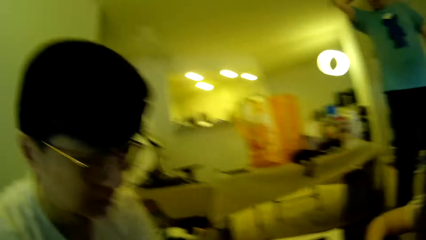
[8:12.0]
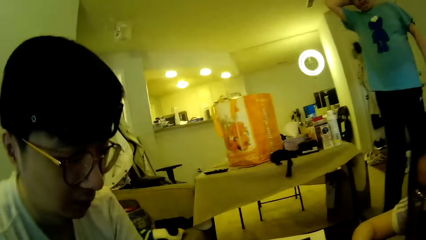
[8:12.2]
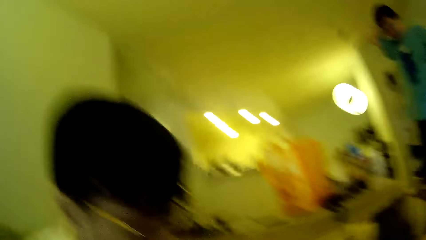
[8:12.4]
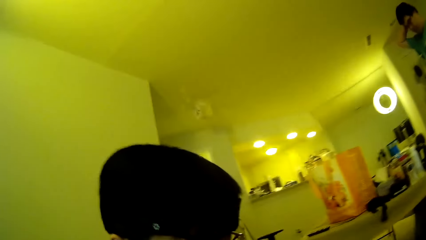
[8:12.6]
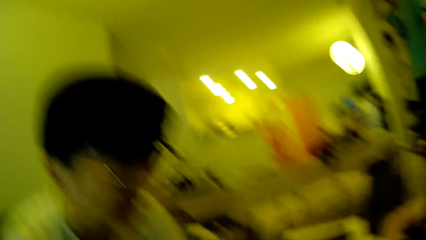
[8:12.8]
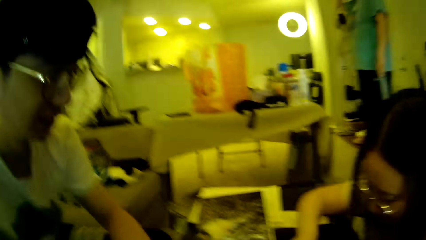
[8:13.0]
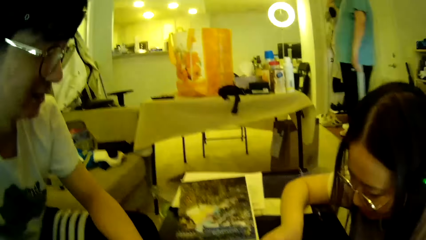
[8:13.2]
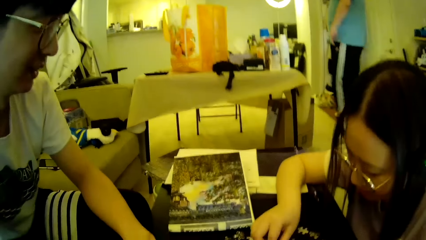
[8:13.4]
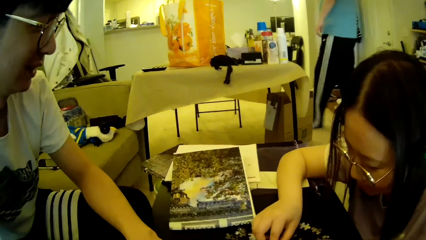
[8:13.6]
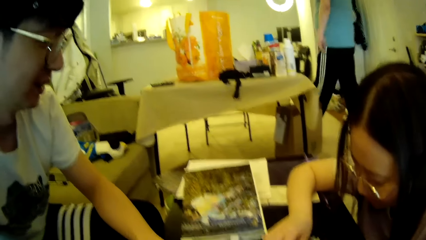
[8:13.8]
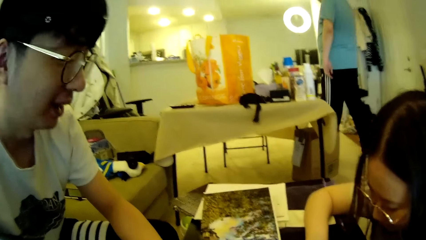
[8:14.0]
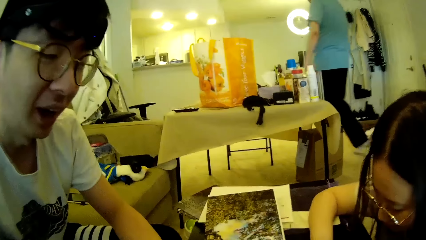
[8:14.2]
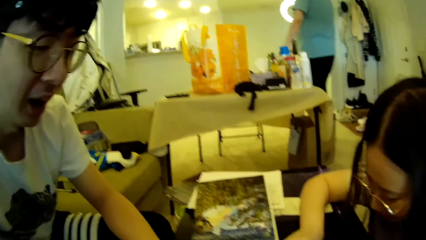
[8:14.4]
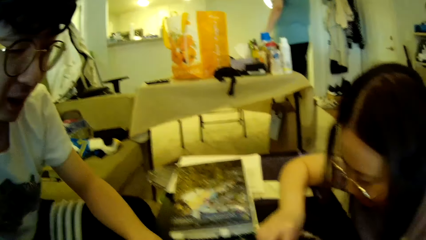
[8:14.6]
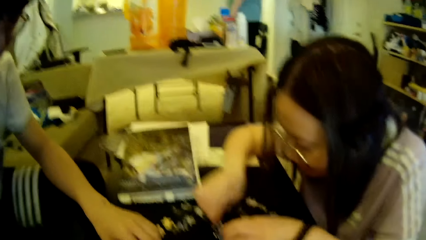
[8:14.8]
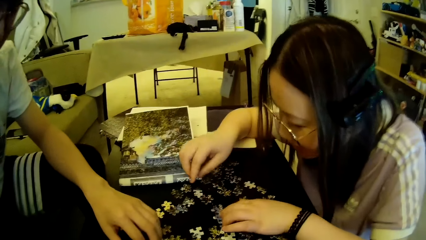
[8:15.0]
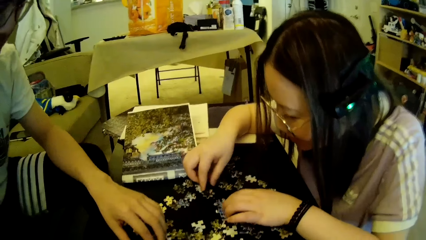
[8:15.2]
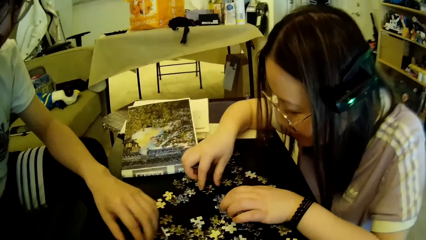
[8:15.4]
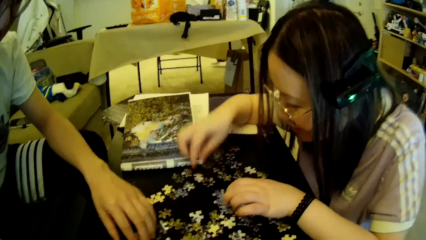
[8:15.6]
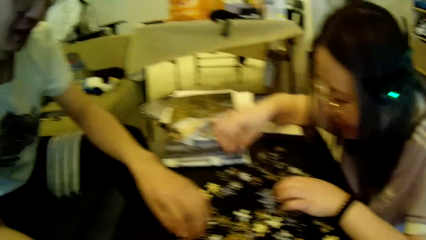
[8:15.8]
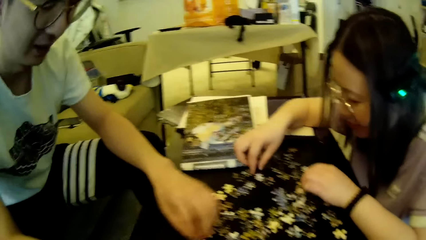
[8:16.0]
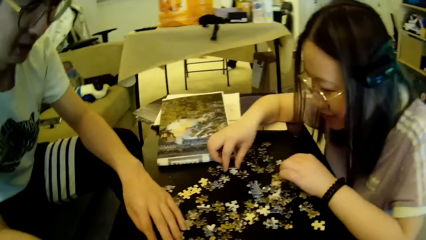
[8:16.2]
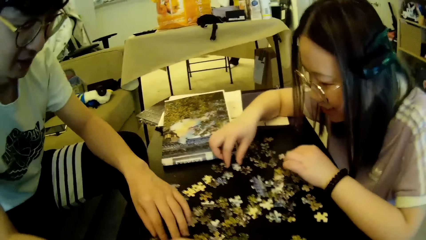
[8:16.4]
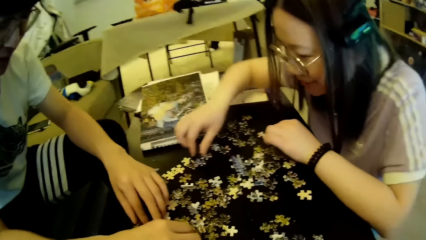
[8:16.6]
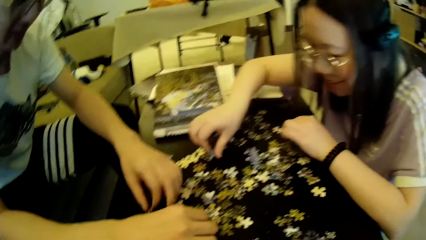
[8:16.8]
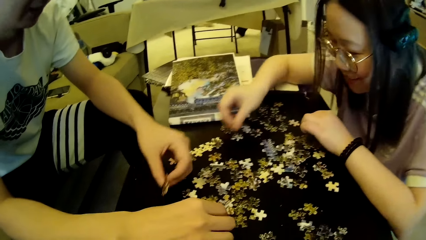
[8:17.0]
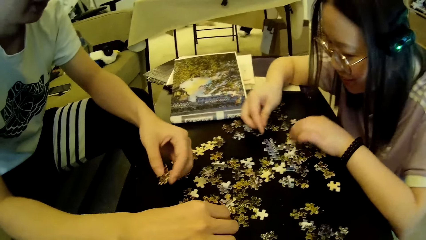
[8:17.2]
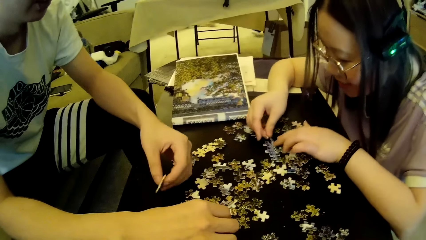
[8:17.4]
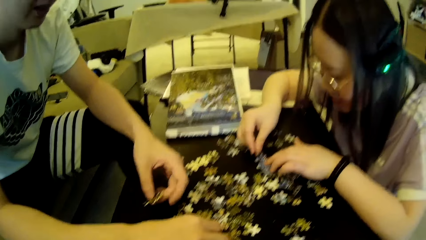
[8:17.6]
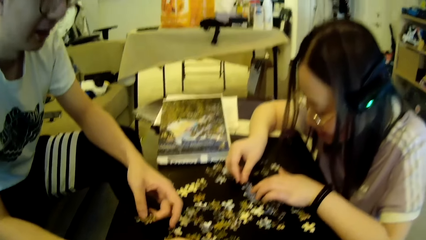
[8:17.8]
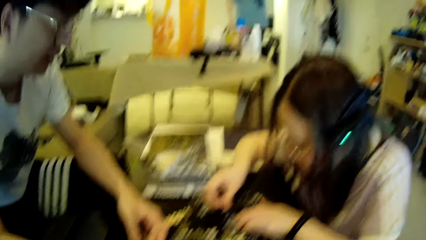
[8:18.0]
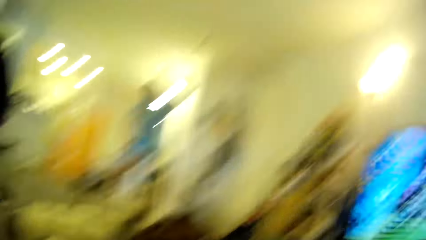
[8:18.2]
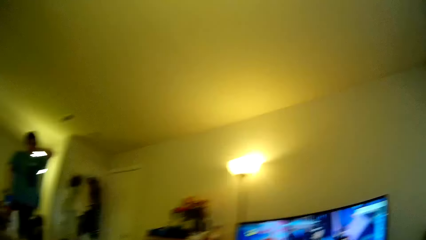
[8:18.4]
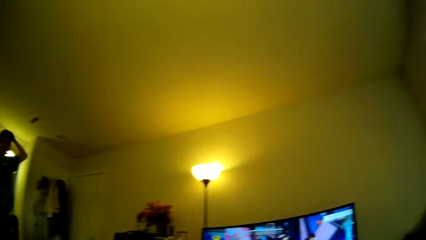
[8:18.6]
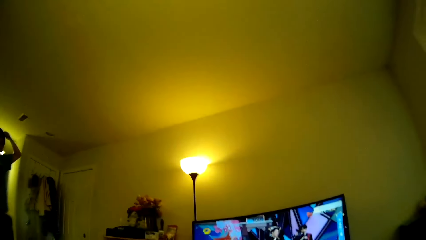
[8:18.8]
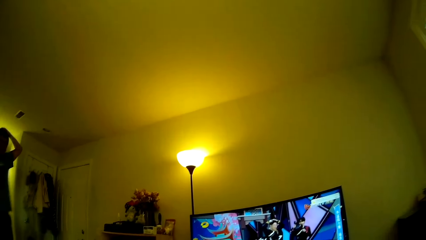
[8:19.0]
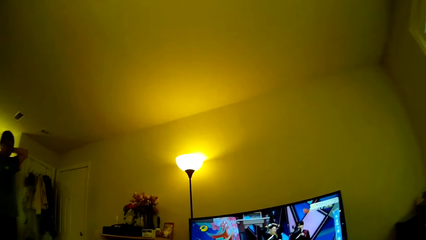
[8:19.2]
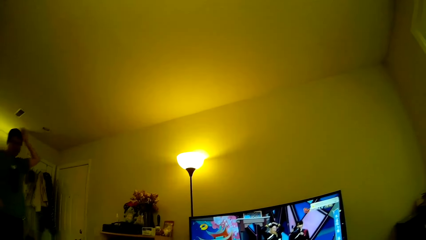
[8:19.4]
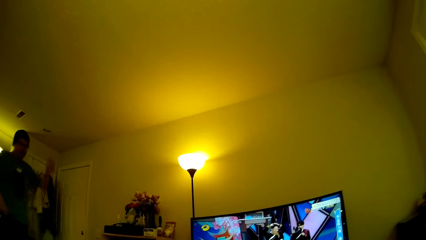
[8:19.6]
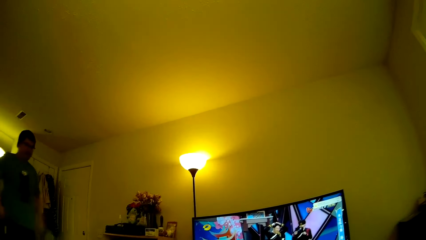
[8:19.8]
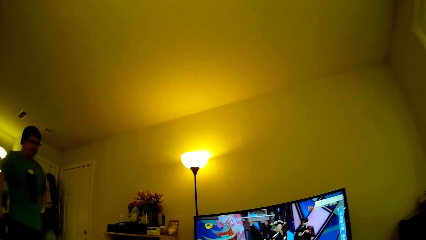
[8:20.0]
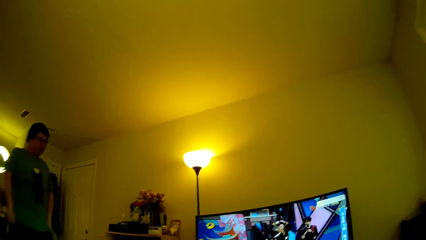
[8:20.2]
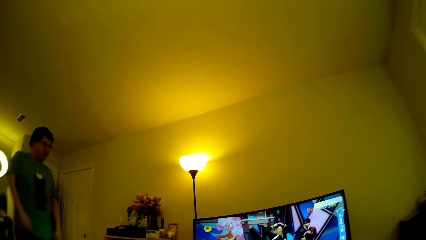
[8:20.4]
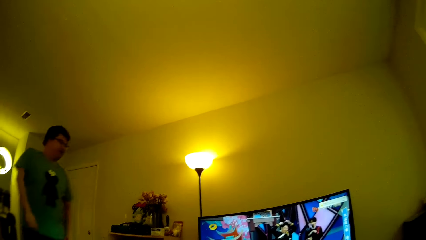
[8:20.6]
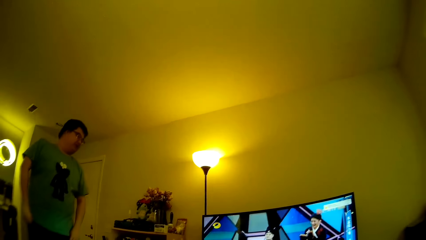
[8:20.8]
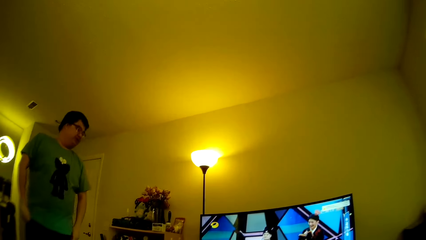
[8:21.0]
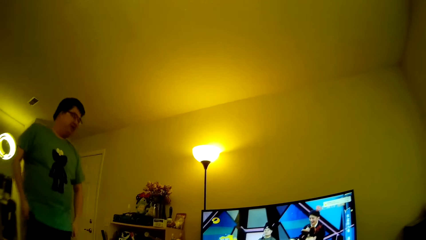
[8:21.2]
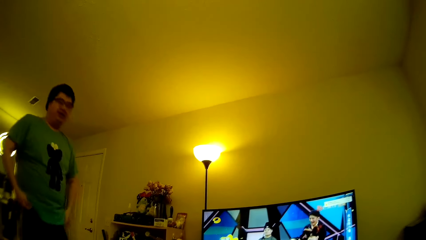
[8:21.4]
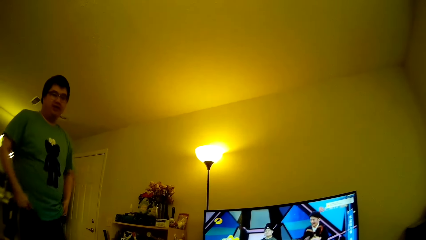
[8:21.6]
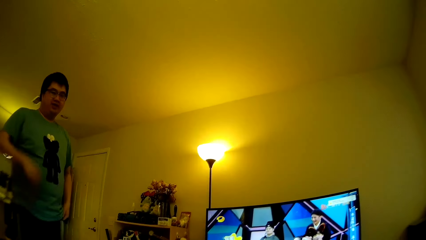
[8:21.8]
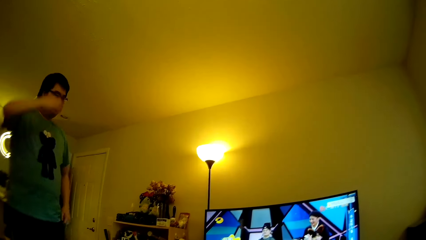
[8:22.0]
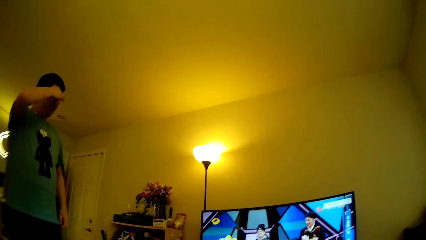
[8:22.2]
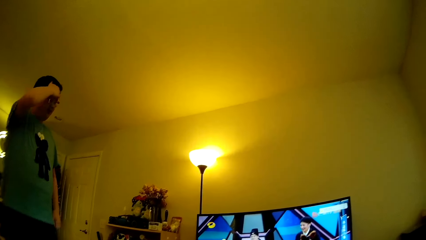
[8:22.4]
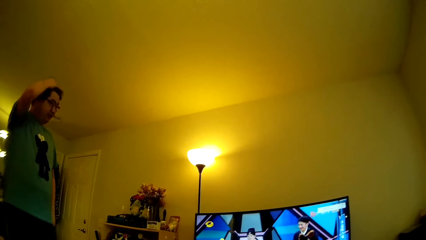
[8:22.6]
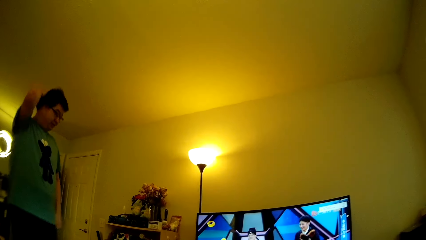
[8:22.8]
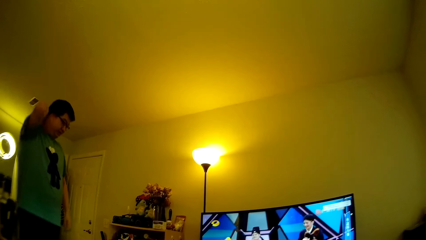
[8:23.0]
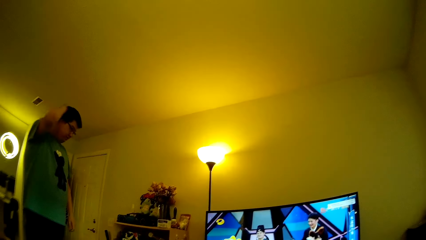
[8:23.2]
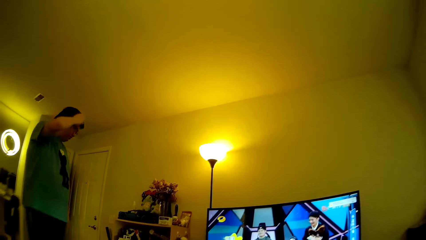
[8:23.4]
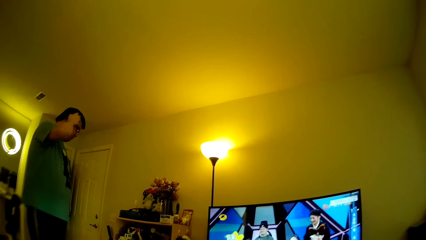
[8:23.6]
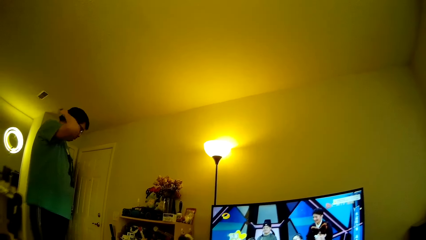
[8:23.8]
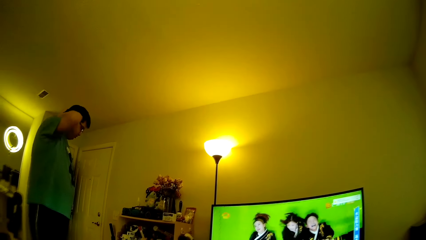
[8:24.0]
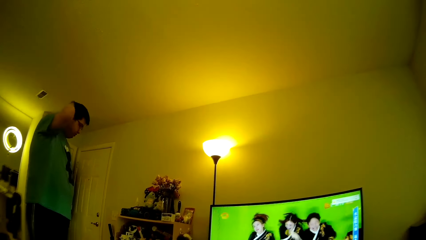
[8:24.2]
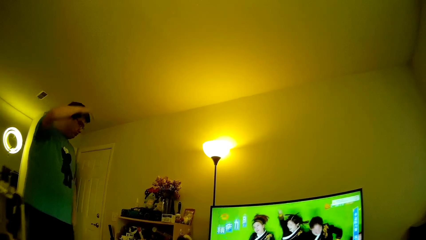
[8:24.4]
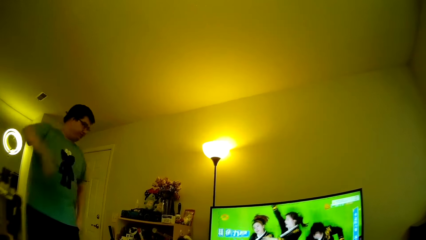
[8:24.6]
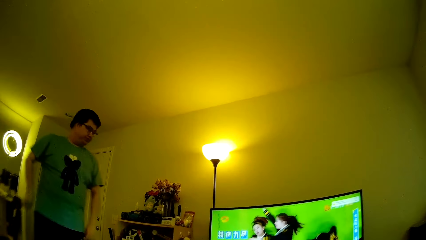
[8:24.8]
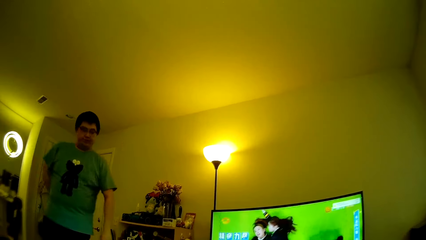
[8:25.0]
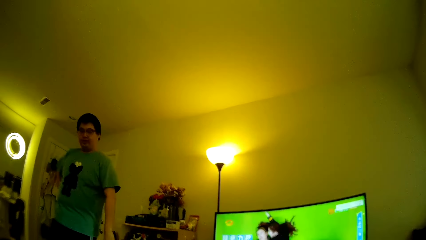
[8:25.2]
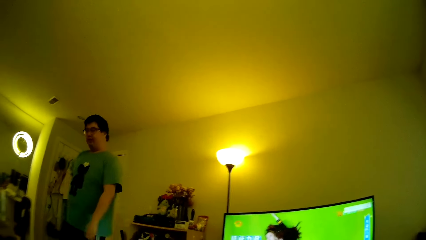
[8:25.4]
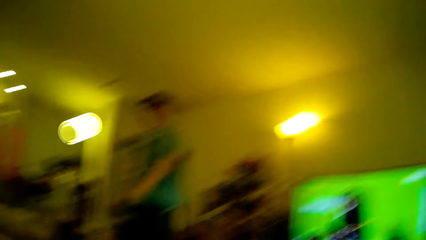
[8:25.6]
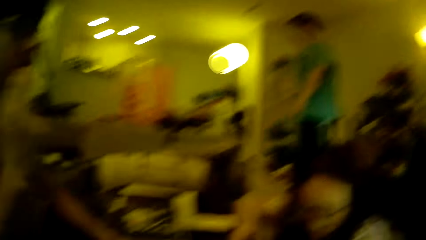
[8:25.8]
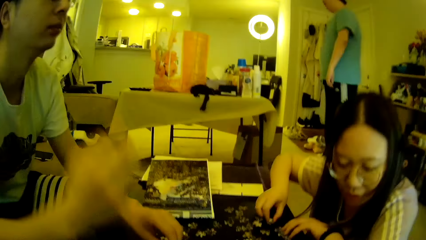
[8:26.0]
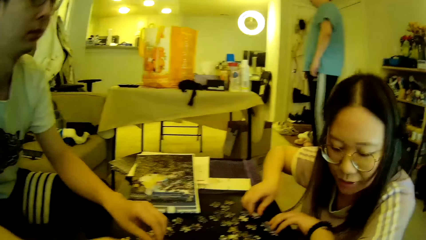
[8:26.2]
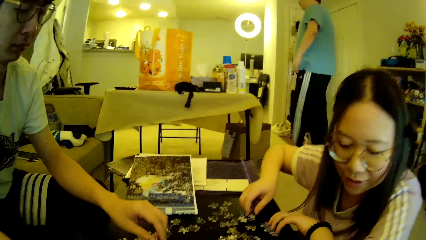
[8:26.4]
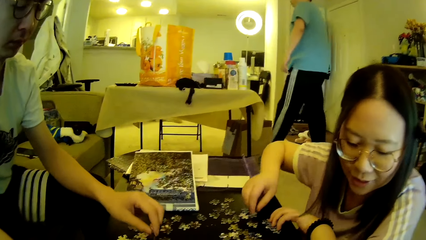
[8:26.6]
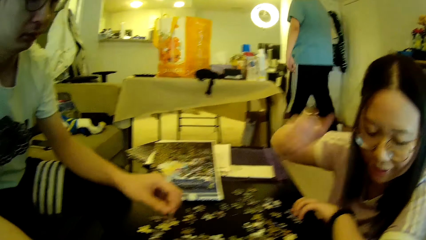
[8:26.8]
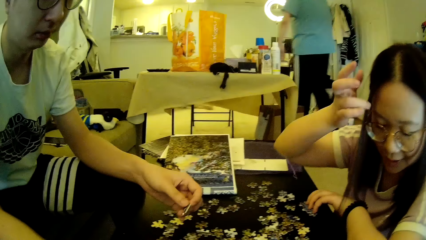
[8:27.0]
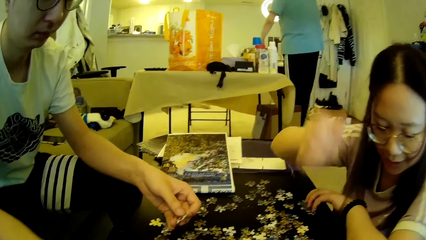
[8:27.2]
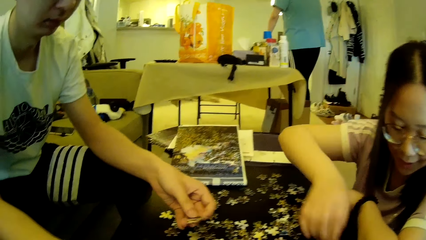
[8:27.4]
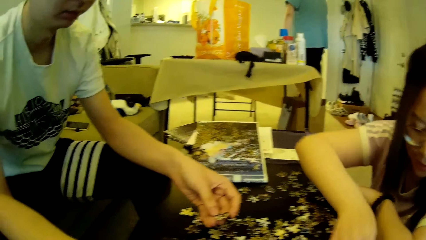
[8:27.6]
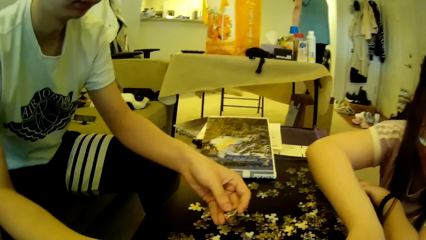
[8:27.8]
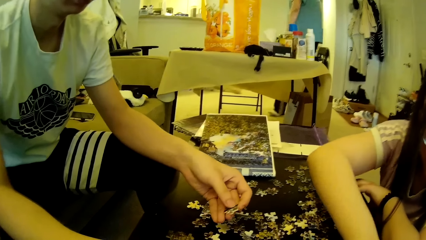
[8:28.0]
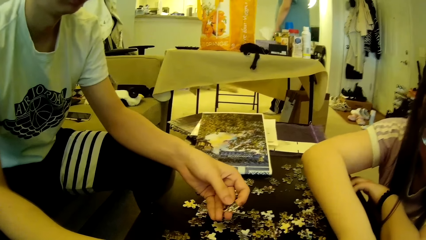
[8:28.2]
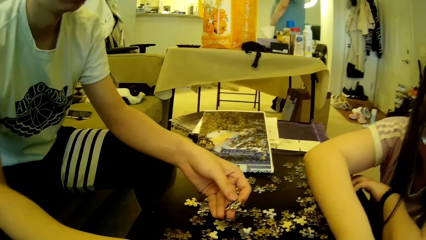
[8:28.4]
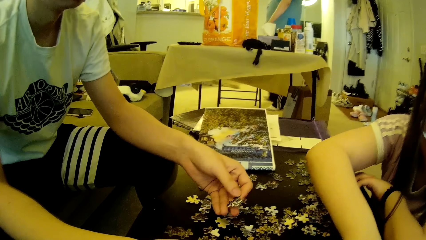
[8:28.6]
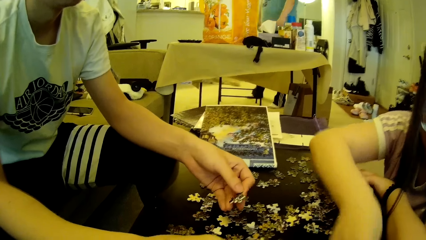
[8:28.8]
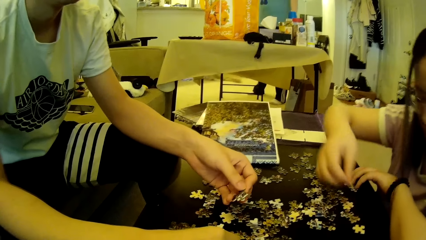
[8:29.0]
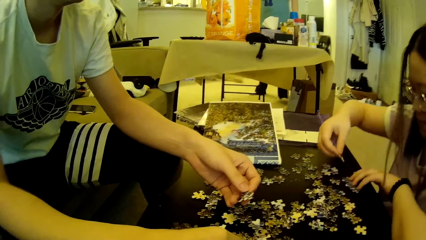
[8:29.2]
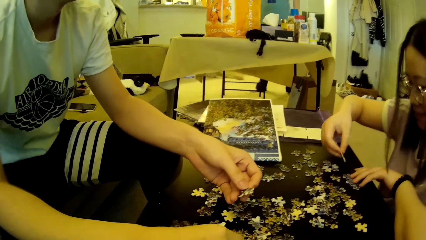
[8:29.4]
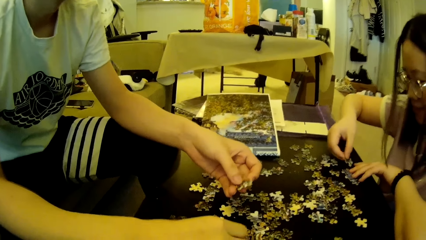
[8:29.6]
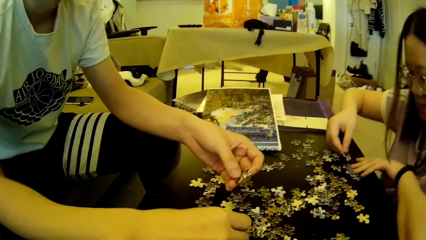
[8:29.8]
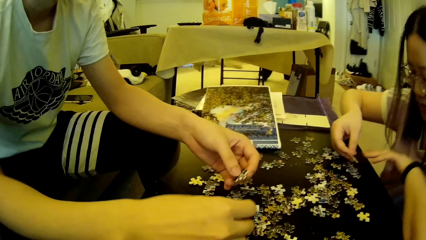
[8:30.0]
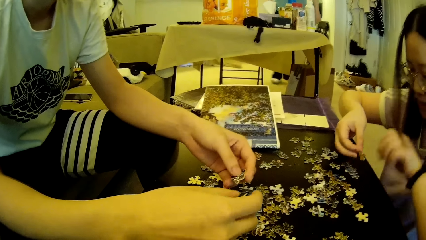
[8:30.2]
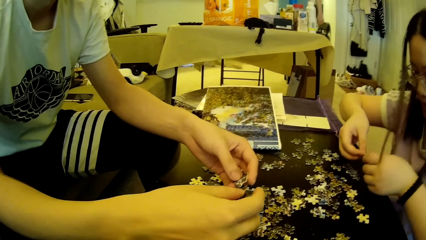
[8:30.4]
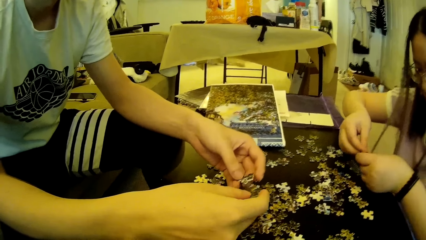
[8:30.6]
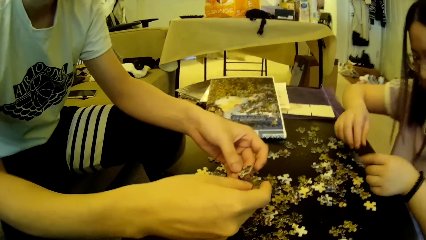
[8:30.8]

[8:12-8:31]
A man adjusts the hair. Another man walks around in the house. The first man steps forward. The camera wearer looks around. The first man moves the hands and looks at the television. He touches the hair. The camera wearer looks around. The first man walks around in the house. A third man drops a hand. A lady moves the hand and adjusts a hand. The first man steps forward. The third man and the lady adjust the puzzle pieces on the table. The lady looks at the model pieces.
